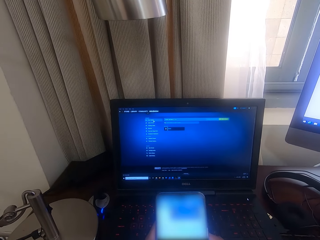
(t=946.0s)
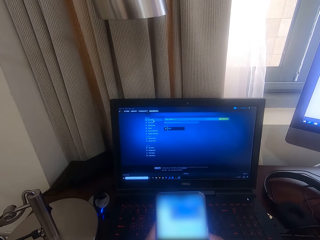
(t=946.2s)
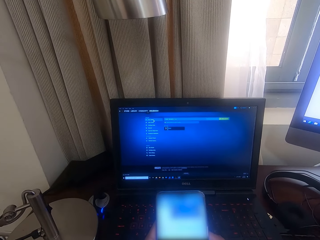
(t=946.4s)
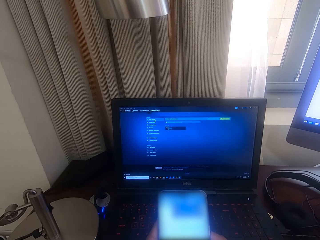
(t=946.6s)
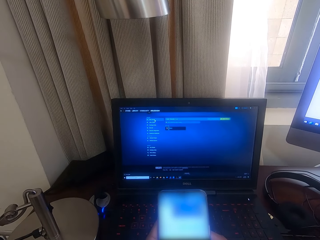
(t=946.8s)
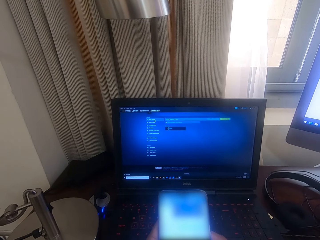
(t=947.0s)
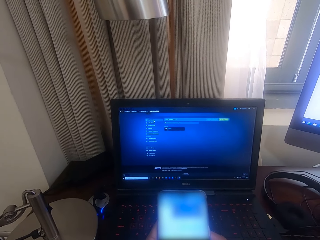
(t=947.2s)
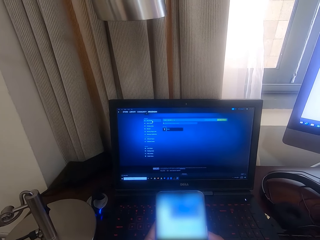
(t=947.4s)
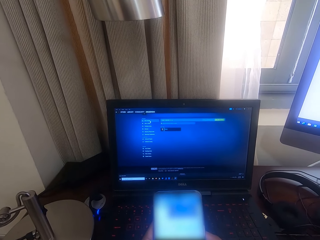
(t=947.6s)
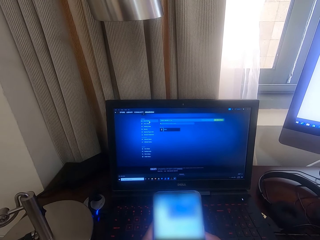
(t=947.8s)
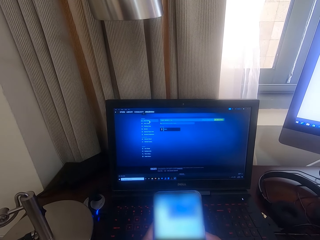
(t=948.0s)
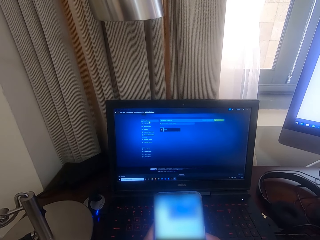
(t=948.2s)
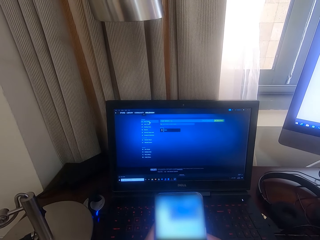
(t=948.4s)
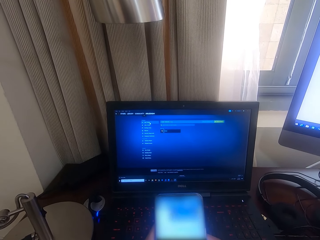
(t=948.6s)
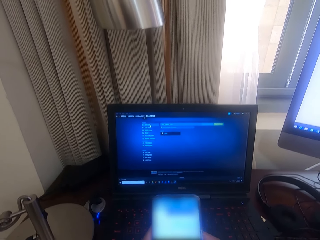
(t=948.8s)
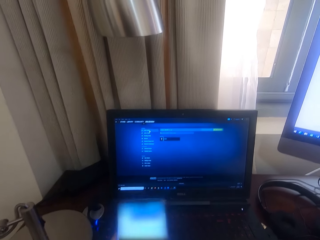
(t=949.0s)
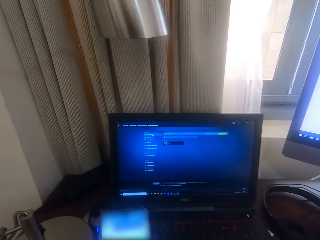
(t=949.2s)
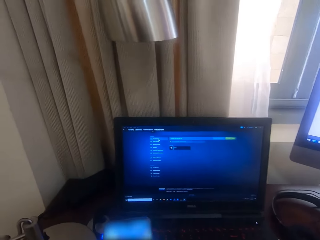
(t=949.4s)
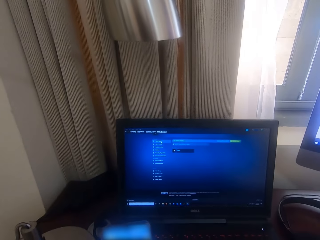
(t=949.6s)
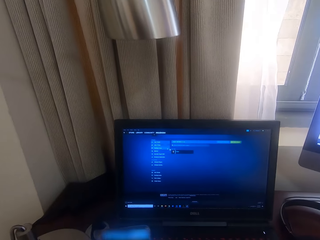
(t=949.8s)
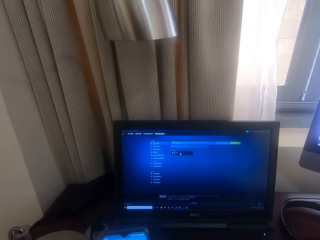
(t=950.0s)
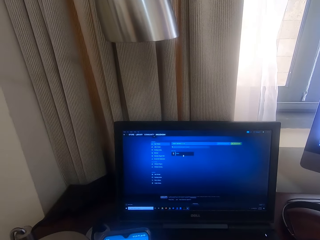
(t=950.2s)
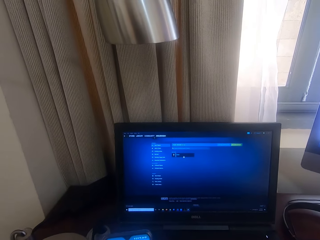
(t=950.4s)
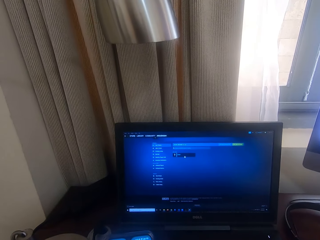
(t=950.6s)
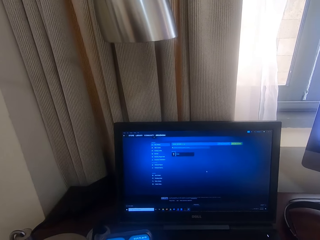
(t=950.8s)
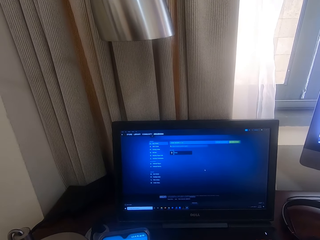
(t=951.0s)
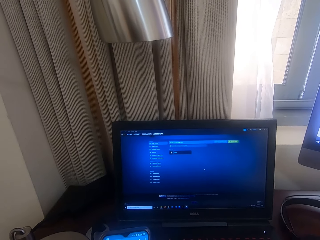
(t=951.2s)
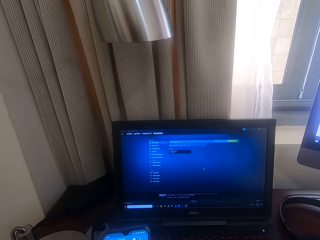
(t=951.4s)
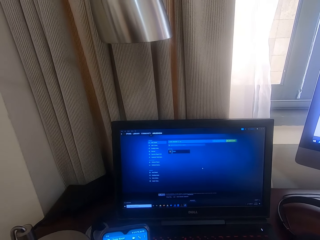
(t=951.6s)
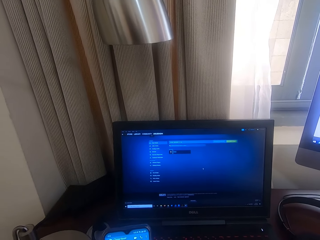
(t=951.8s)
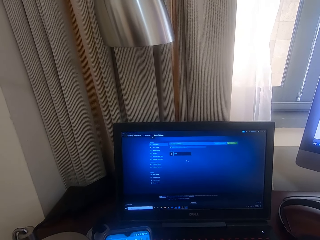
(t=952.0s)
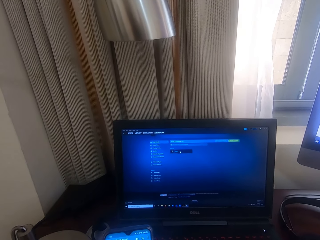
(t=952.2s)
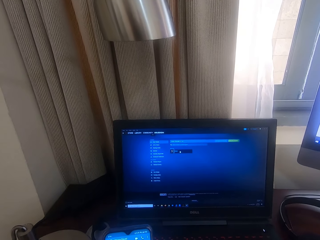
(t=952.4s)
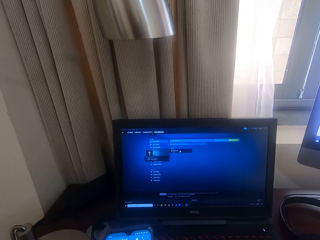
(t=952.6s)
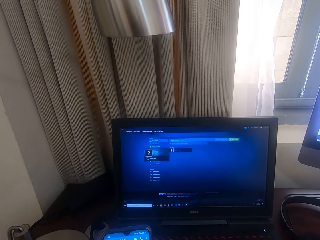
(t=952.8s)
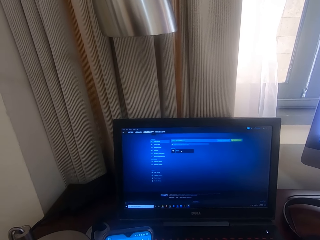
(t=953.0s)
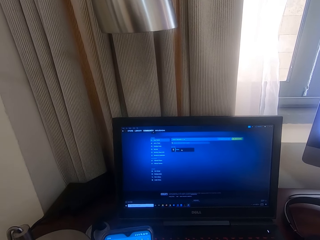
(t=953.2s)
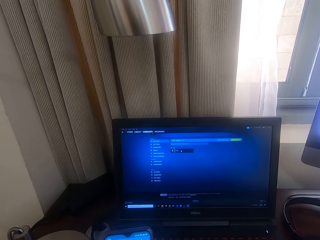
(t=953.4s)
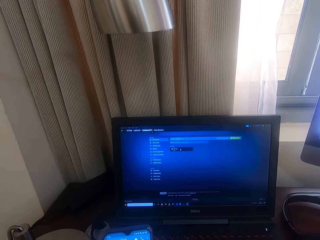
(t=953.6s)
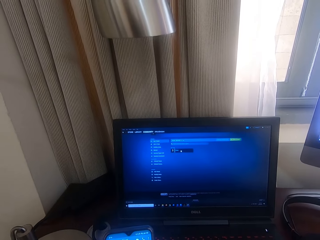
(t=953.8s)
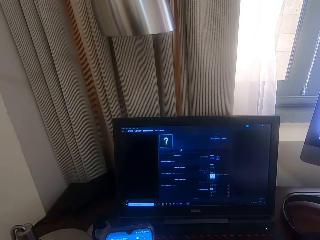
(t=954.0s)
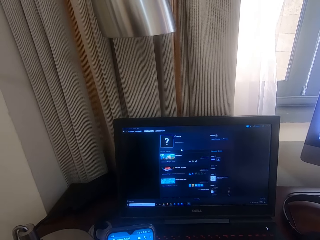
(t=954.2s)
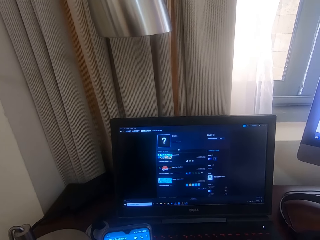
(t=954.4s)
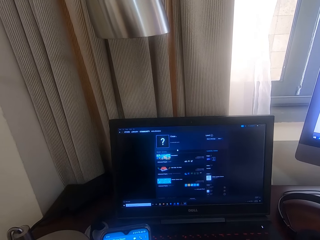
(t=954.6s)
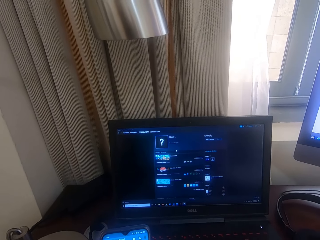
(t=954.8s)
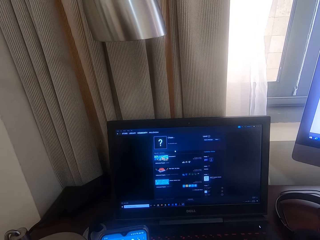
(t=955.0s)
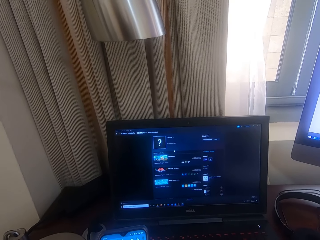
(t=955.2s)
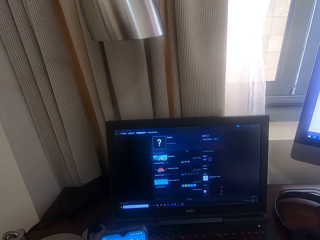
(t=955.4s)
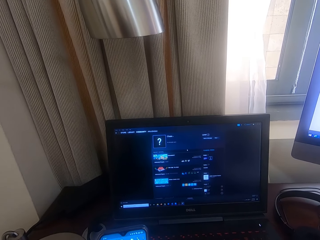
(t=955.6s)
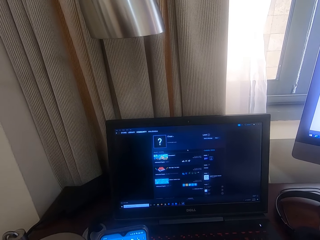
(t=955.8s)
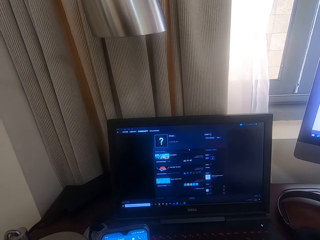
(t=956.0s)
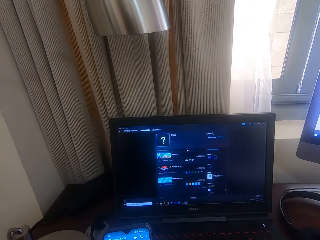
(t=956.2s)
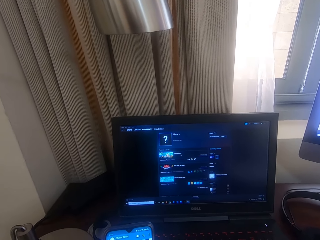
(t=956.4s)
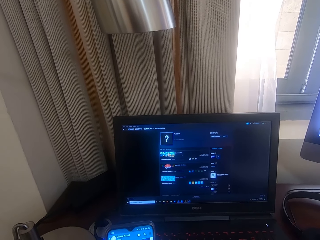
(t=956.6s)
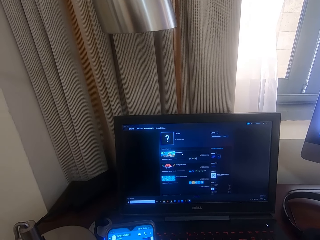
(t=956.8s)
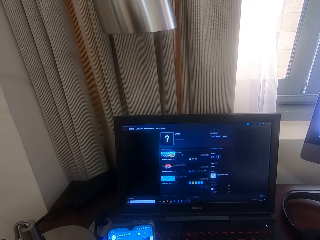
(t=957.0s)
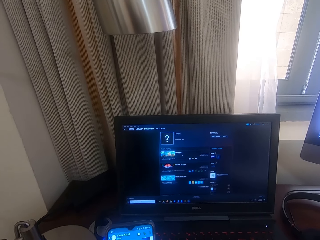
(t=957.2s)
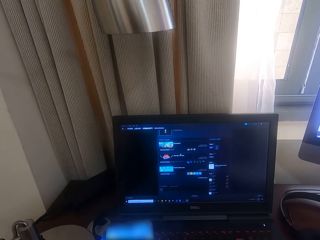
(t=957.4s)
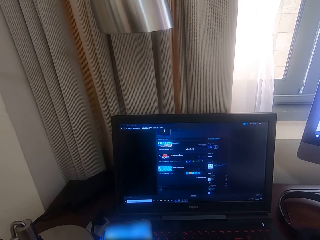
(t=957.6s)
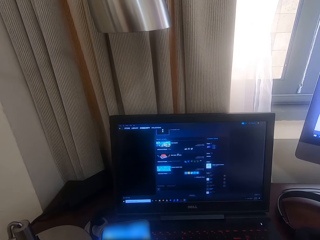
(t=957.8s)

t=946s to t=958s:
The camera wearer operates a mobile phone. They operate a laptop.

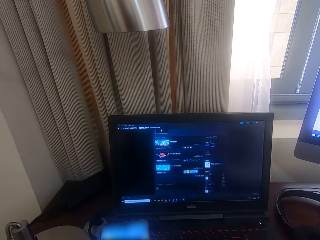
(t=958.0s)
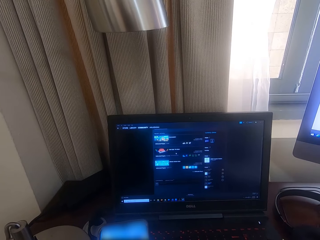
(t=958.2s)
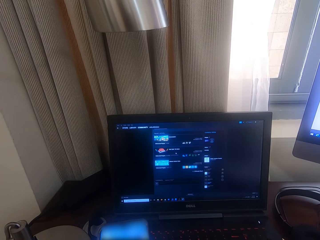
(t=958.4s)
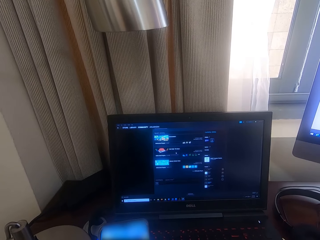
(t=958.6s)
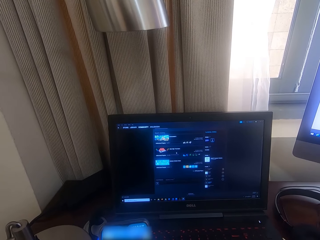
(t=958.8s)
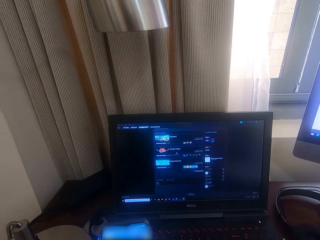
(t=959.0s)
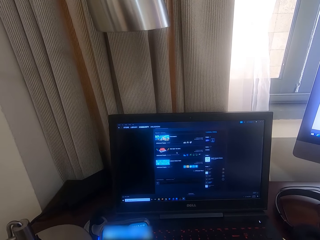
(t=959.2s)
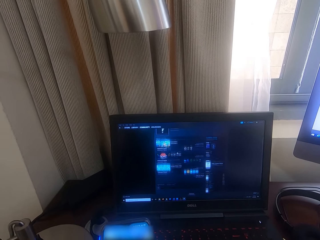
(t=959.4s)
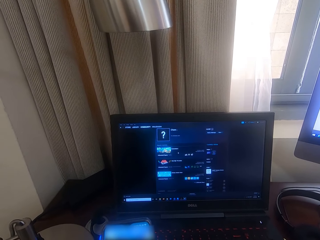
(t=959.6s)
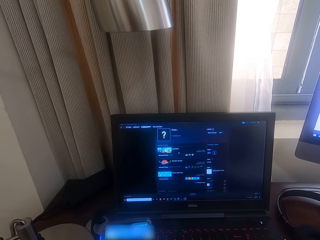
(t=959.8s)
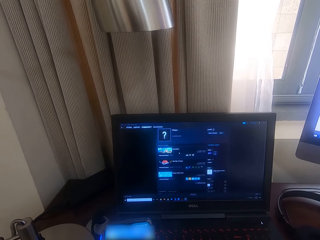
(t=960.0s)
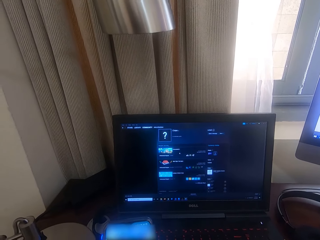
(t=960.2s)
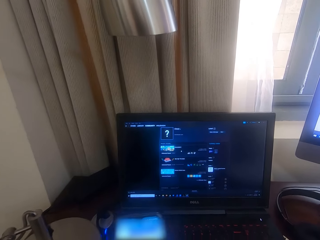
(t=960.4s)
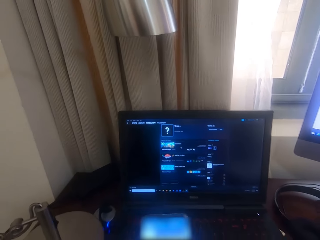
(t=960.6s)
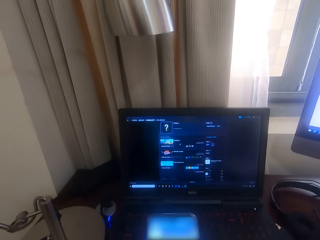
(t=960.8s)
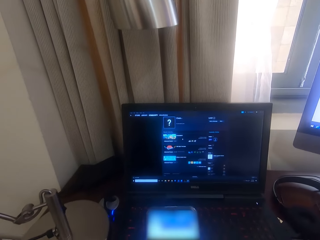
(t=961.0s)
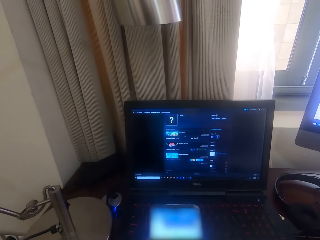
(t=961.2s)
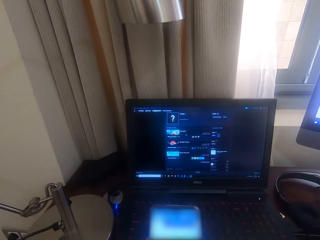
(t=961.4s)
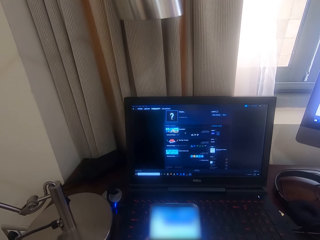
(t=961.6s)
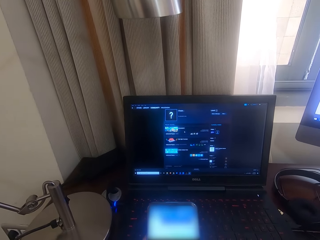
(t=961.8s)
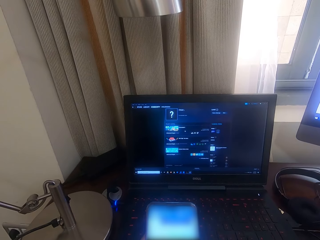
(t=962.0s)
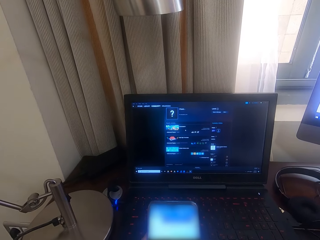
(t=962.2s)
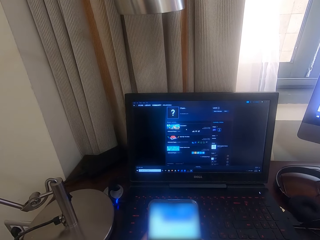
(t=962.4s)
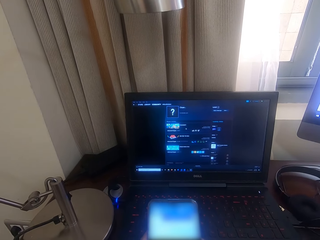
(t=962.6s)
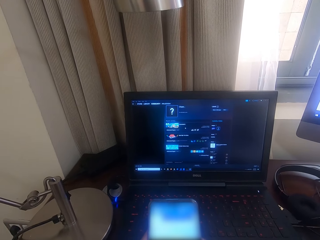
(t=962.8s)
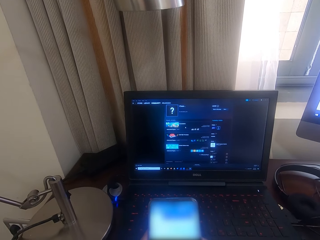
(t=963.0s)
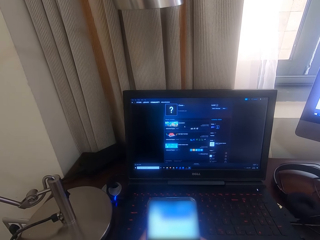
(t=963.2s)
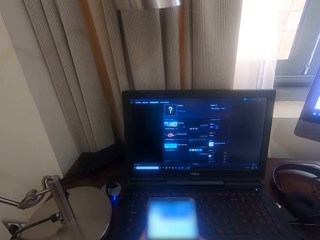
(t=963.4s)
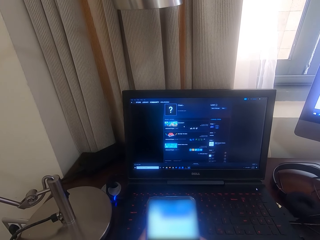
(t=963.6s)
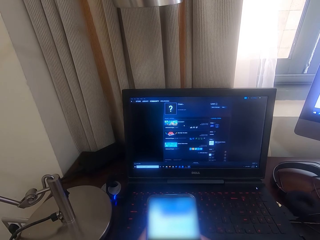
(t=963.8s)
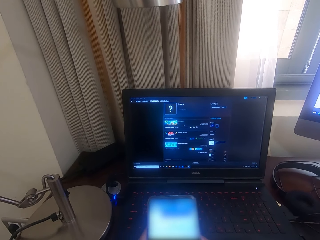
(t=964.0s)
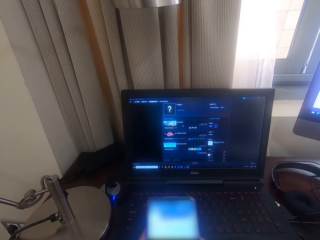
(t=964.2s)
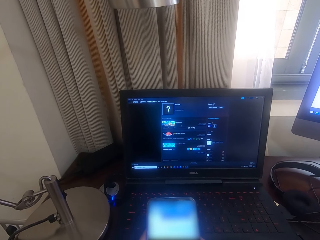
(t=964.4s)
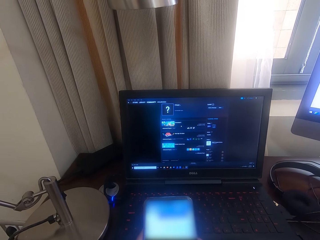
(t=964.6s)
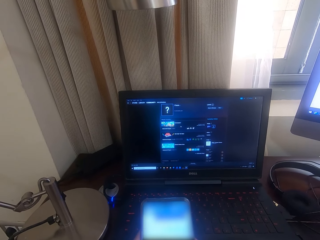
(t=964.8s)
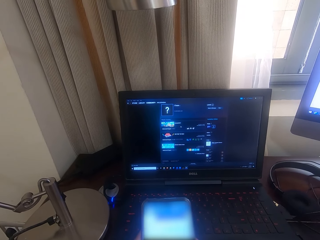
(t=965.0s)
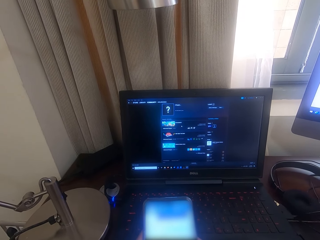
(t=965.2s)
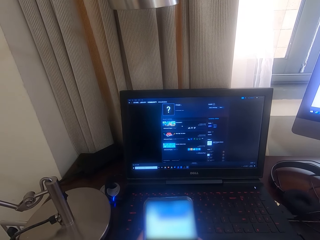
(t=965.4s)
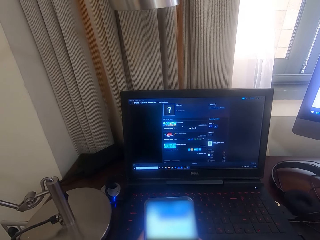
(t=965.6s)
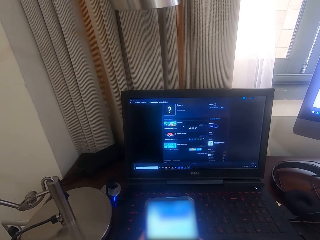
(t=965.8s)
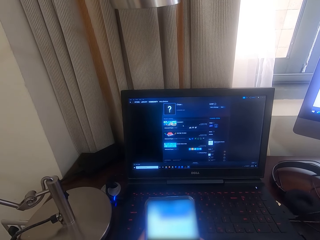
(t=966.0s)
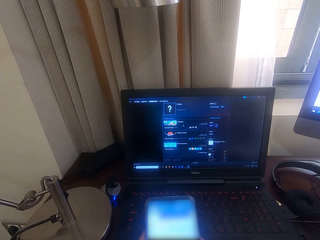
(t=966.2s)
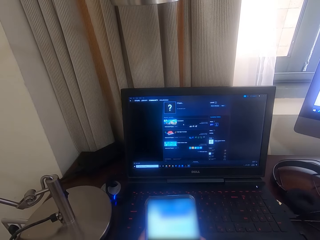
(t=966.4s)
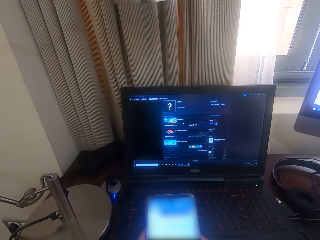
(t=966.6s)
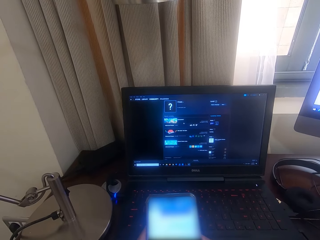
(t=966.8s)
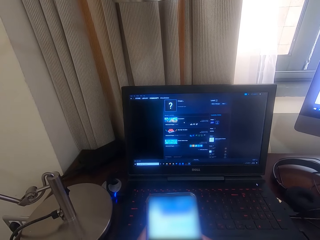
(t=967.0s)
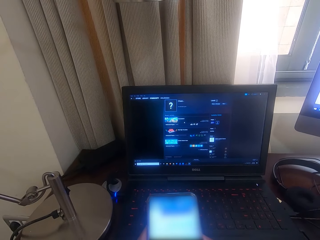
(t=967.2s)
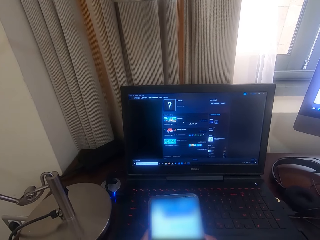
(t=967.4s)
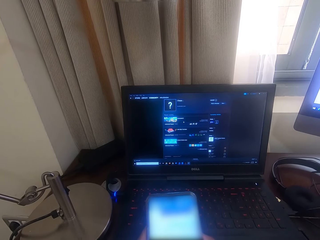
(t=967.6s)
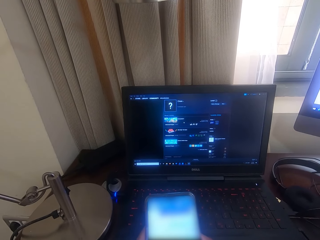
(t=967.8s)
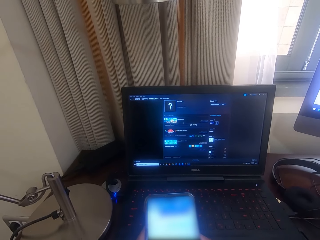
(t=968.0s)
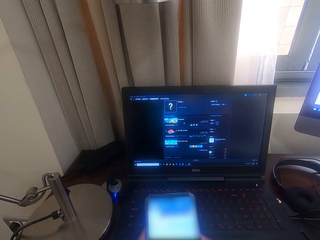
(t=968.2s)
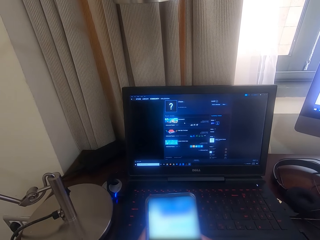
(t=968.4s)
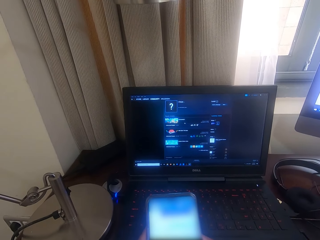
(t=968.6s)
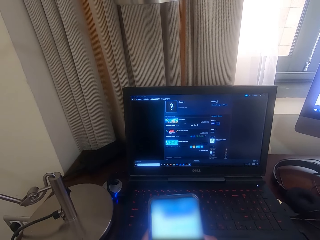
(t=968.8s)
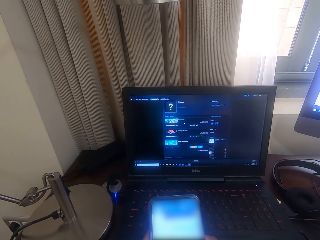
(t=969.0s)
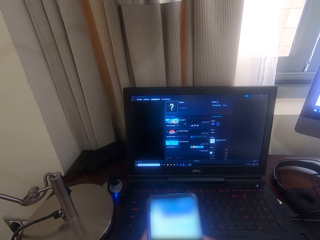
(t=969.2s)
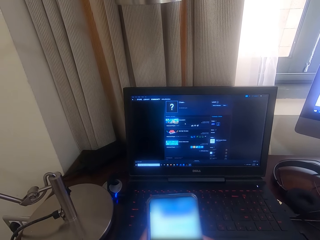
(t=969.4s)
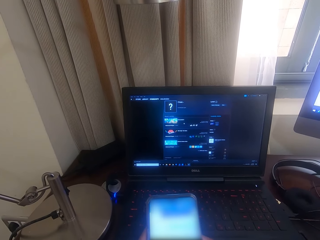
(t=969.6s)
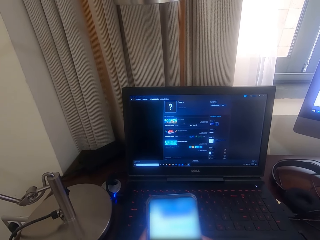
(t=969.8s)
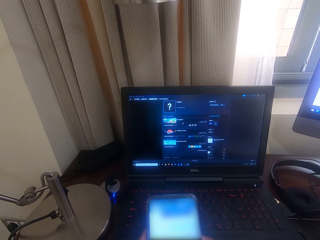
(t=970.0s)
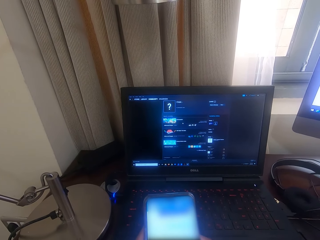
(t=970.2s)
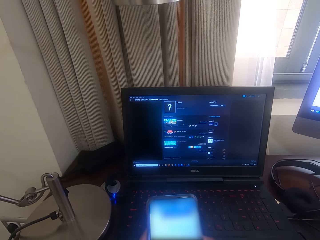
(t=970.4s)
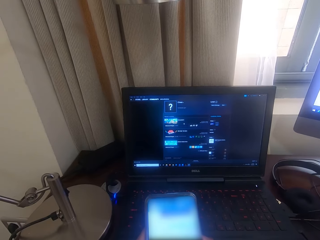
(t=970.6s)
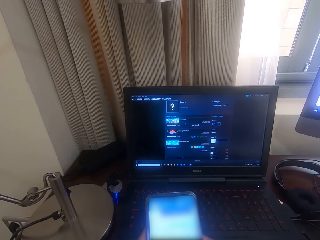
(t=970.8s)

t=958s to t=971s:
The camera wearer operates a mobile phone.
